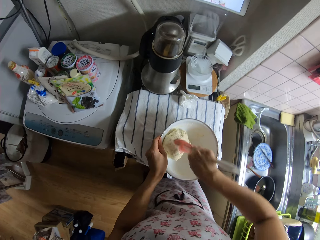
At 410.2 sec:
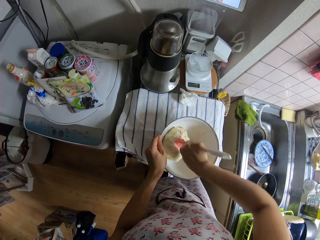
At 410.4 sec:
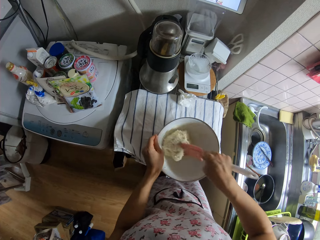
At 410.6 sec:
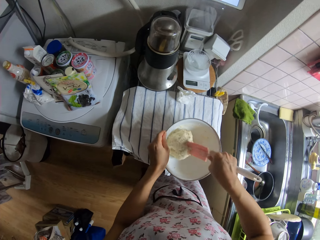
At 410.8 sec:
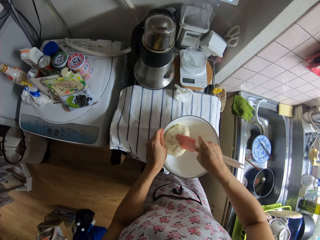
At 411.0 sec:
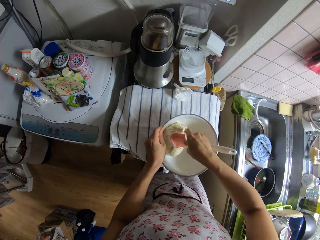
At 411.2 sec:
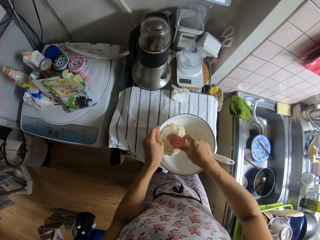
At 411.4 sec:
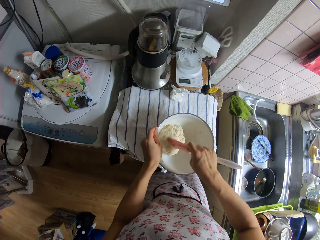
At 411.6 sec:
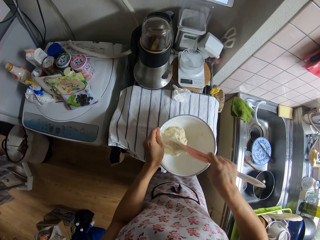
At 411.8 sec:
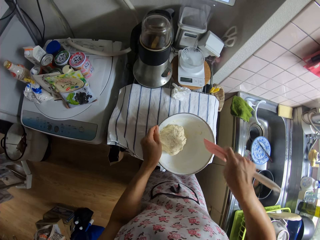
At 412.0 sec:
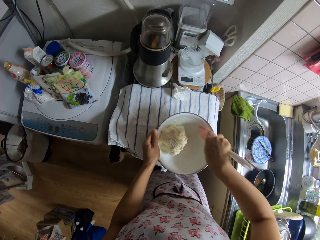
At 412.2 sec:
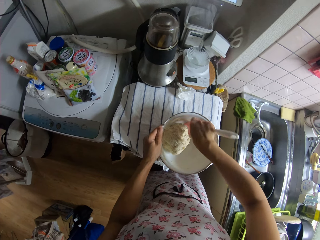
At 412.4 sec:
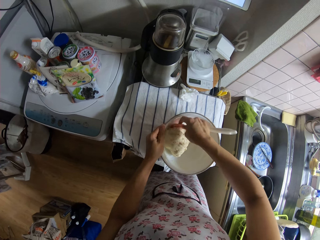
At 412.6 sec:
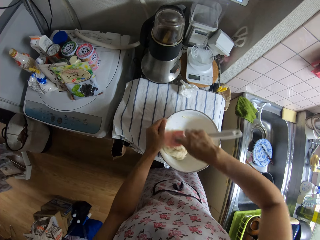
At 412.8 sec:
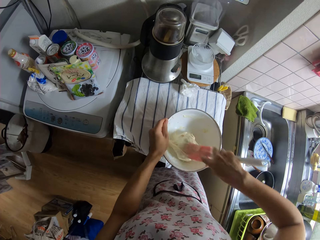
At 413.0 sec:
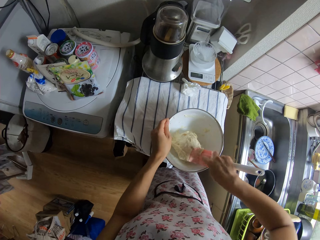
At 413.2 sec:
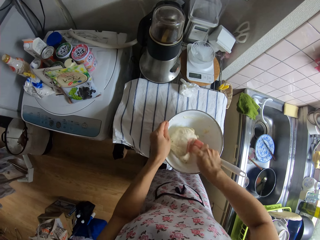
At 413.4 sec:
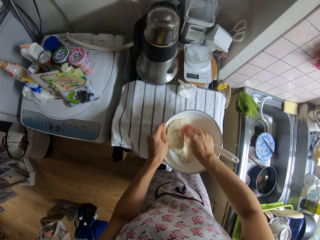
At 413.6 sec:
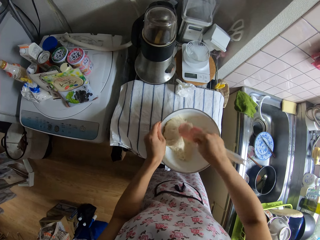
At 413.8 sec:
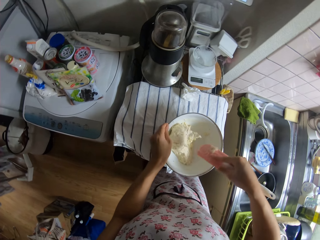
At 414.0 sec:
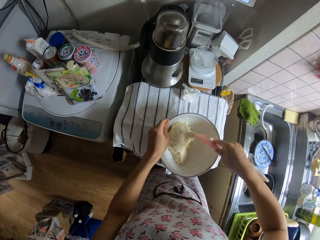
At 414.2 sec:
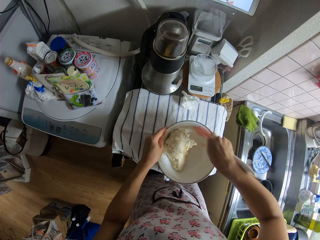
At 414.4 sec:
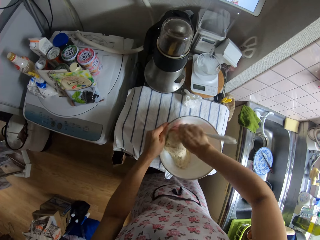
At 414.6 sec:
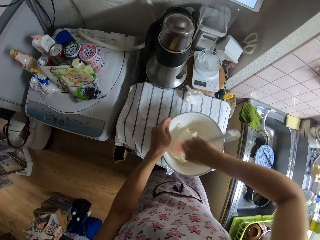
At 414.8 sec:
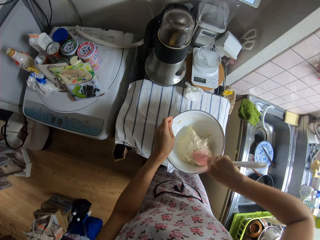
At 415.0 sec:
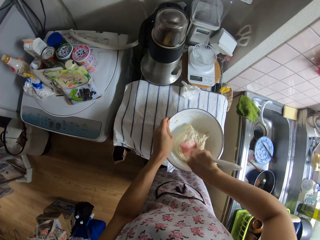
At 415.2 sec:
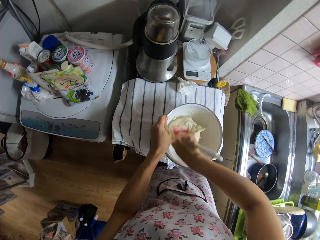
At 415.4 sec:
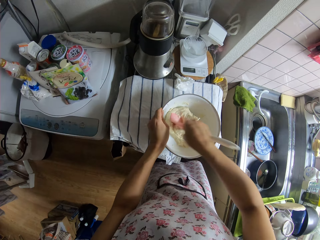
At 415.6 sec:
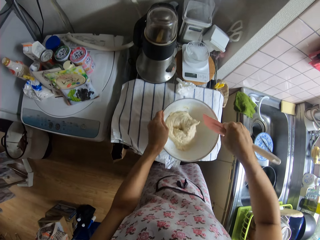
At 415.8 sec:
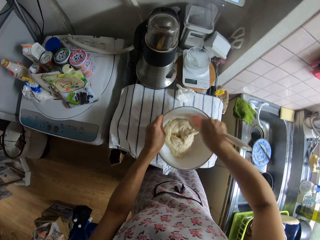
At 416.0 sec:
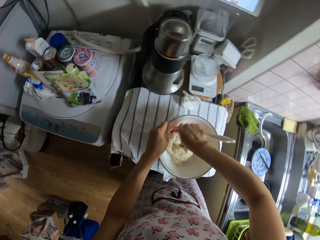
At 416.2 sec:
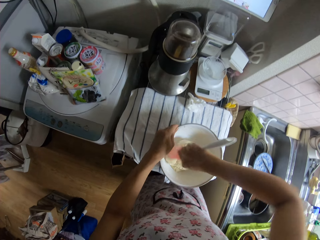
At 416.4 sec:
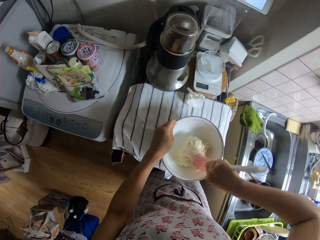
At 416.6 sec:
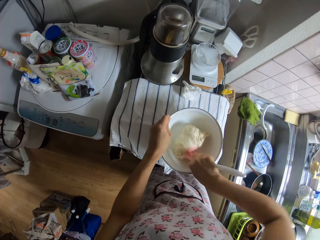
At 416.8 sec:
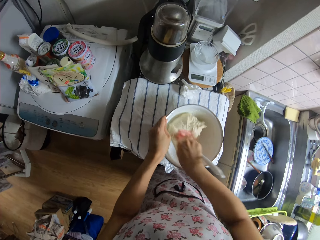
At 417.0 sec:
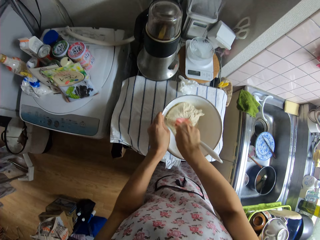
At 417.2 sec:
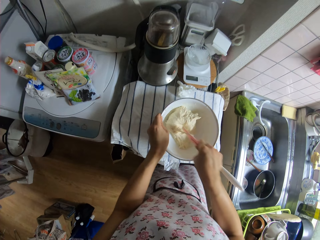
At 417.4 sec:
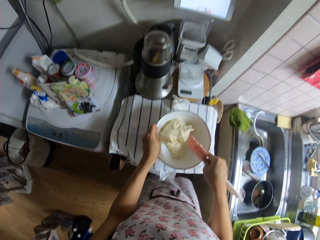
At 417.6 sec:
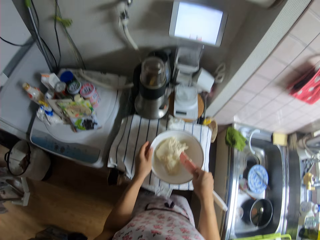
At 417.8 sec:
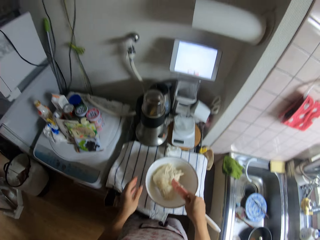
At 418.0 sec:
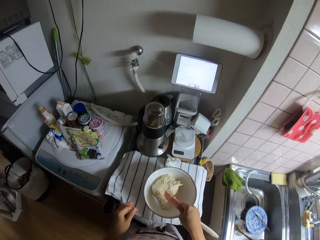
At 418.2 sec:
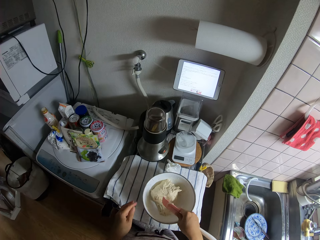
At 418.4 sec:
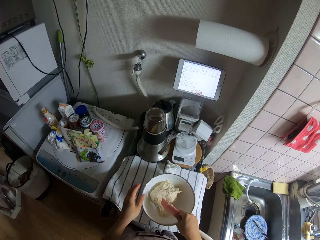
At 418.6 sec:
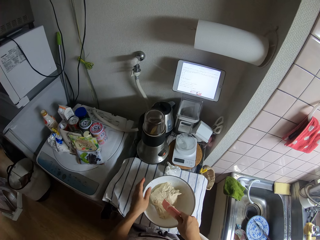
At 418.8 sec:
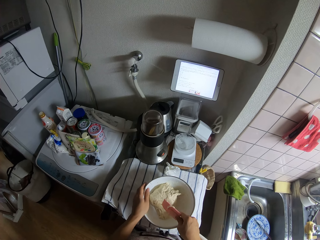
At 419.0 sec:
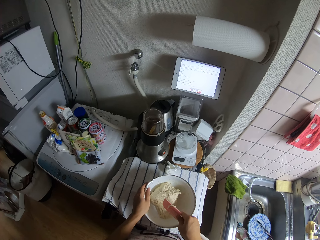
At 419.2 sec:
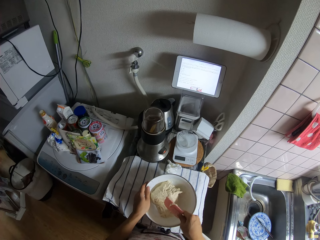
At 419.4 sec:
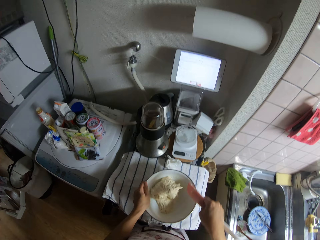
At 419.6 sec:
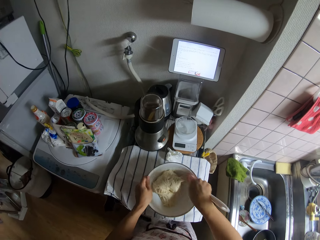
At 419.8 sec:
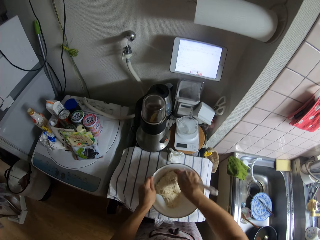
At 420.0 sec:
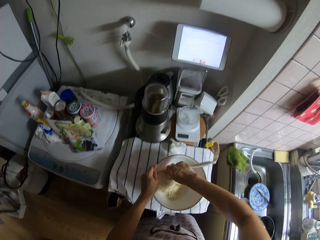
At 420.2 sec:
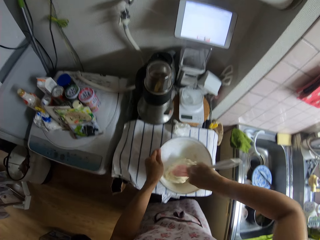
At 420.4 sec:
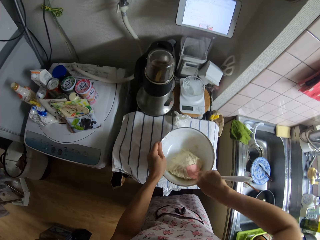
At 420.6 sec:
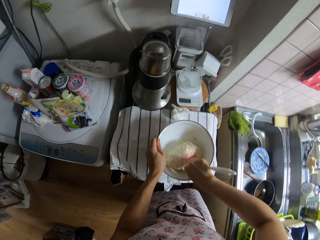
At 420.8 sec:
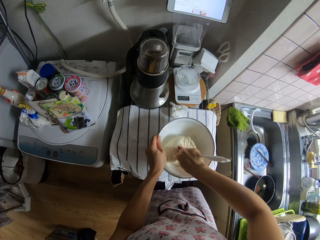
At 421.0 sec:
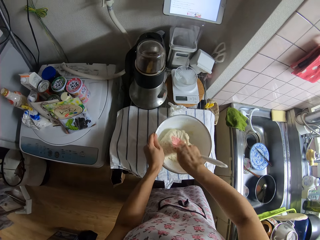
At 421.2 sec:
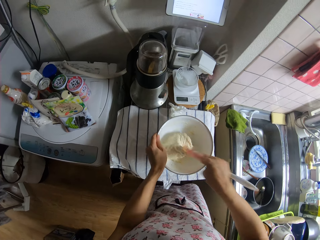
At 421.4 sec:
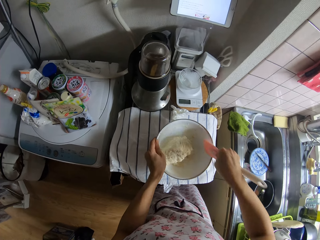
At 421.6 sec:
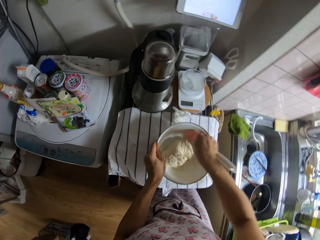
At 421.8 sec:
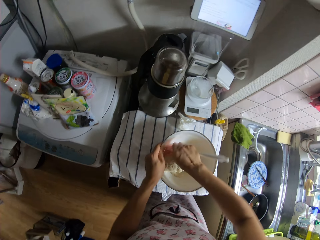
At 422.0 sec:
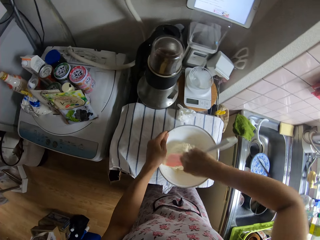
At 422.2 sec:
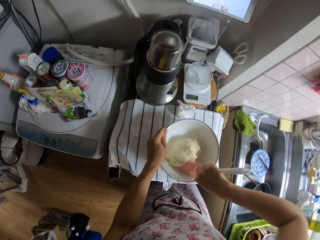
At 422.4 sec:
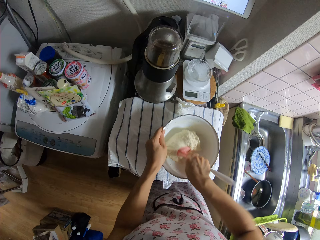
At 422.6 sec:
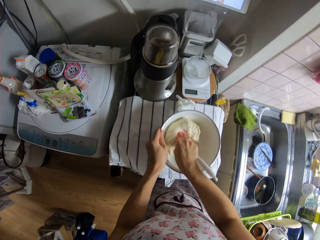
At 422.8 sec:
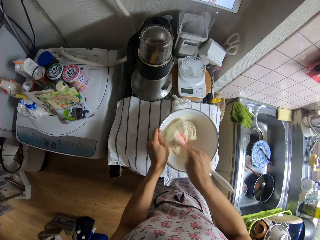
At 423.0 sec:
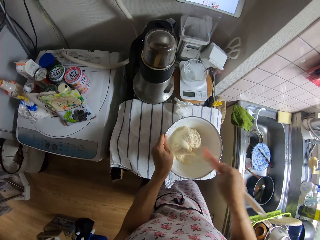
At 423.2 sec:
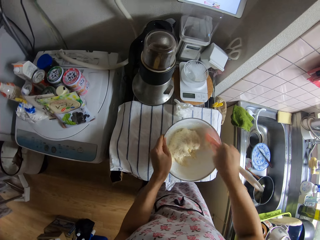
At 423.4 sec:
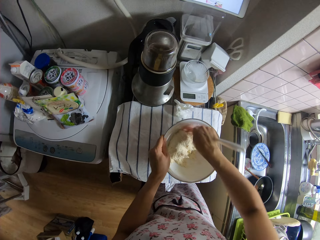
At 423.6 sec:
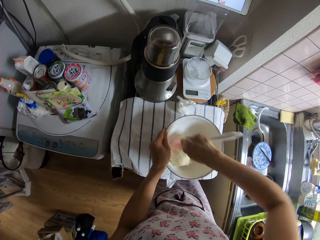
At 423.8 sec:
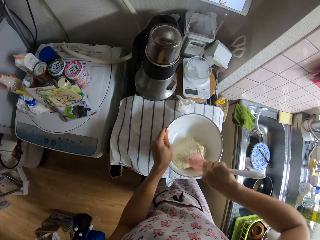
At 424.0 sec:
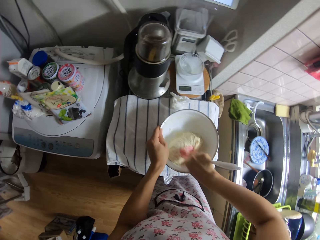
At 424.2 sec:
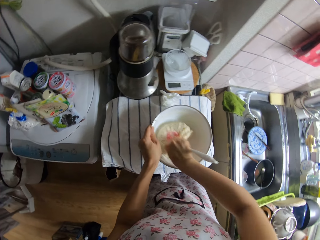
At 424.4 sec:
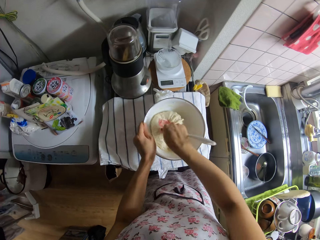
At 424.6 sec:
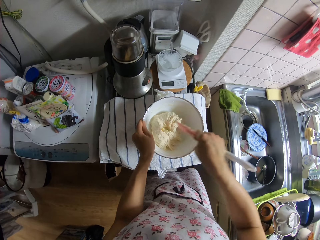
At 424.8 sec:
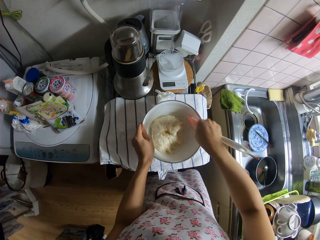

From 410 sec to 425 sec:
The camera wearer stares at the flour. They mix the flour with a spoon.

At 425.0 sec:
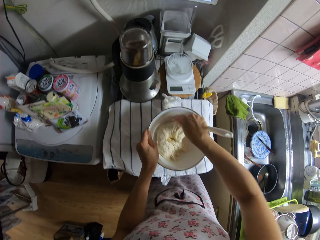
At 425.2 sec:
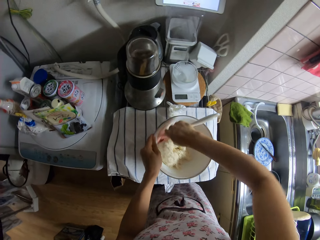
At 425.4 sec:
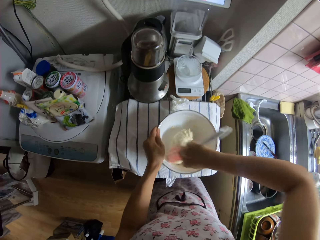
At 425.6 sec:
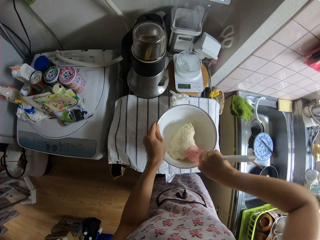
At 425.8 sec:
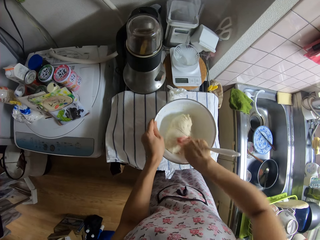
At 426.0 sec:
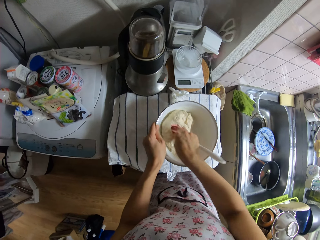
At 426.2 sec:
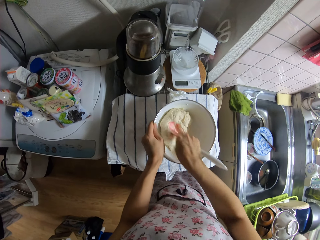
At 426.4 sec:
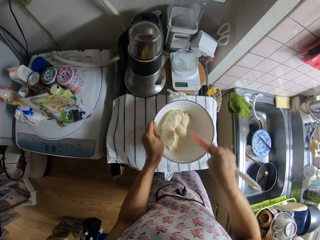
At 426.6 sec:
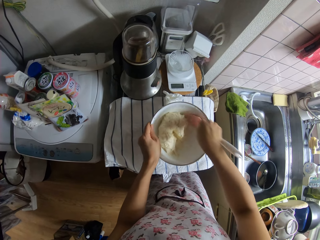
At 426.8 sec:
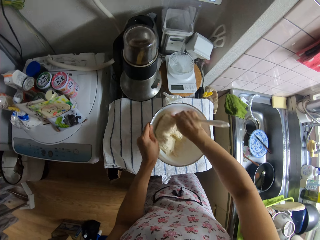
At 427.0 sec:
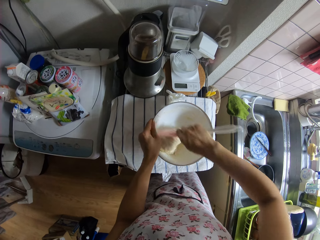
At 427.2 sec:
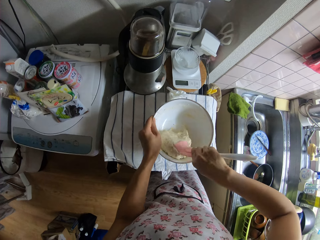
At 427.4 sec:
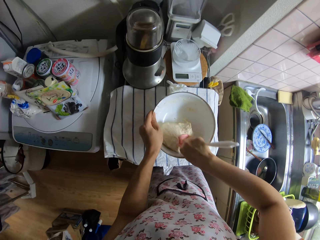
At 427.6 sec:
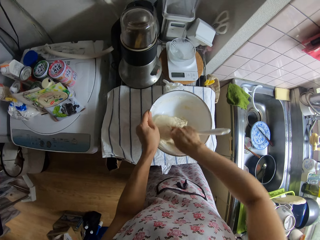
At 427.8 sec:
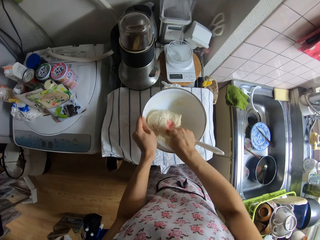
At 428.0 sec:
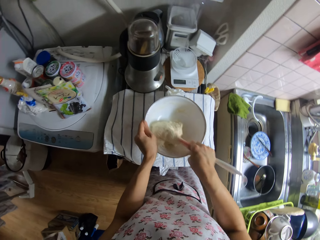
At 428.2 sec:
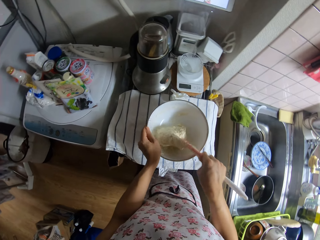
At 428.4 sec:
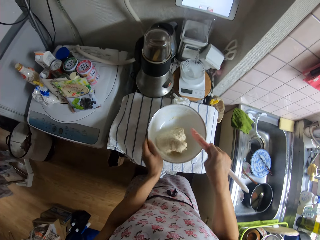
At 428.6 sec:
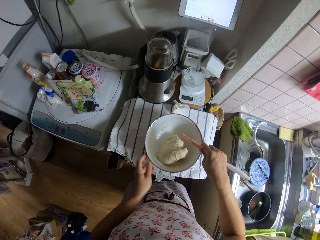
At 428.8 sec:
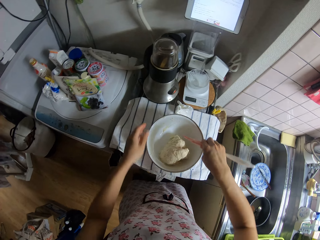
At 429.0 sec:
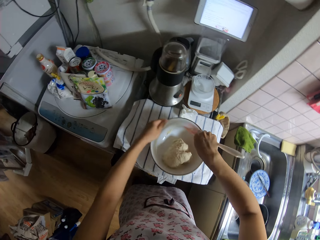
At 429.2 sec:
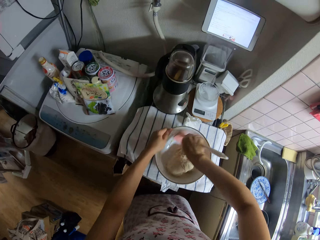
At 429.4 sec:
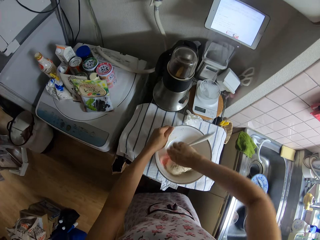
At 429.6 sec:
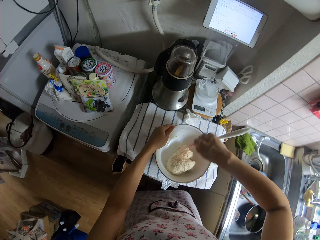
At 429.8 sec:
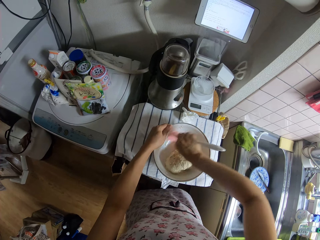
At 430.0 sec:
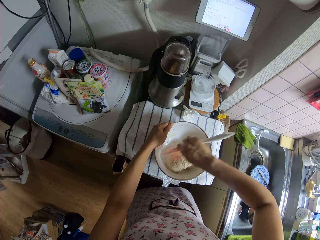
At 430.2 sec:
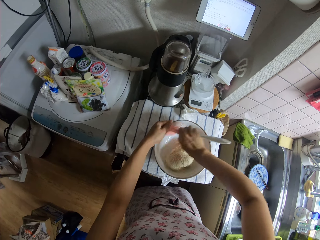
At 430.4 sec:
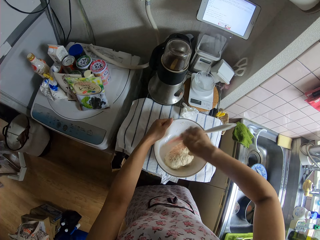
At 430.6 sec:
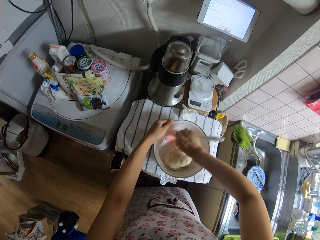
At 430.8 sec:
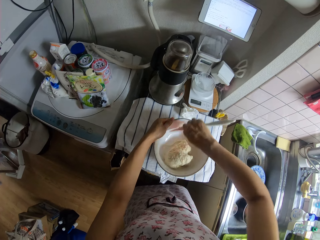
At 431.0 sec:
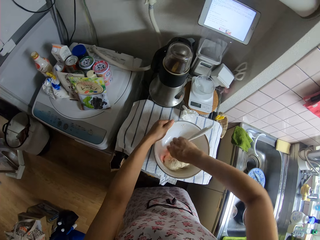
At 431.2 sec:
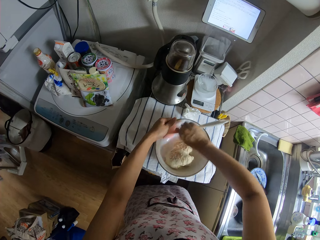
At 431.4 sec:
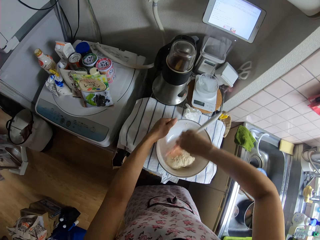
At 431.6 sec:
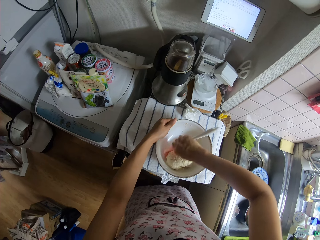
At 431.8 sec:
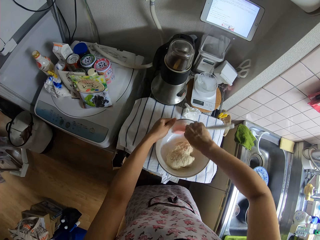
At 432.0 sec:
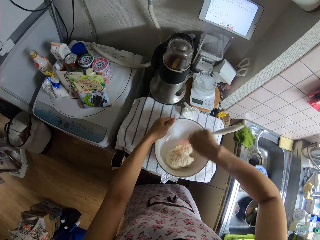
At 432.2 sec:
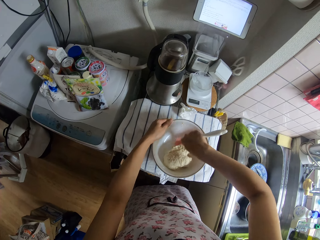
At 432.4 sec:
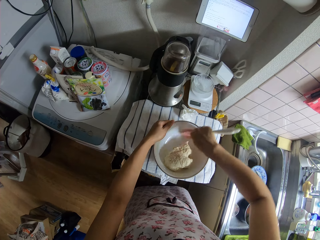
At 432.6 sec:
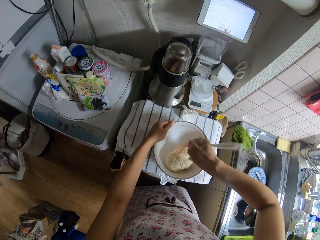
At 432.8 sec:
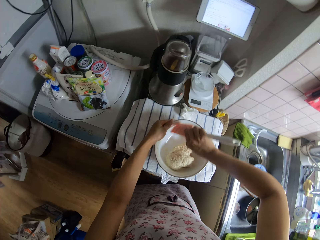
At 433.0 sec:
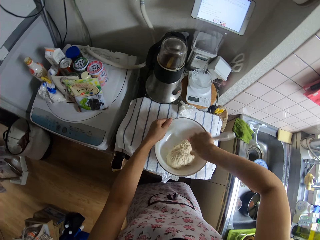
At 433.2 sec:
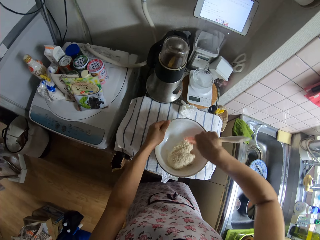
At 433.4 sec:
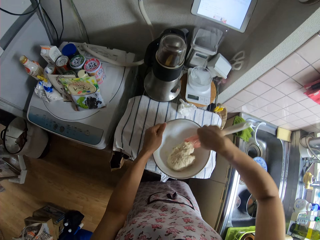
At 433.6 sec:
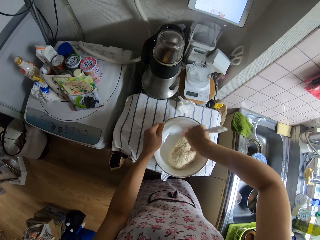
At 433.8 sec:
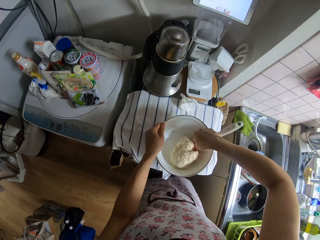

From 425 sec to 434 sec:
The camera wearer scrapes flour on the wall of the bowl with the spatula in her right hand. She clears the dish with a spoon.
